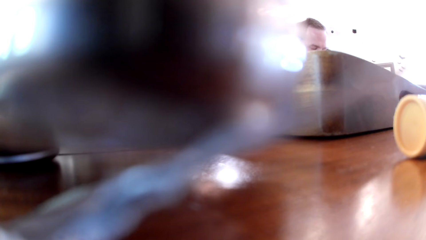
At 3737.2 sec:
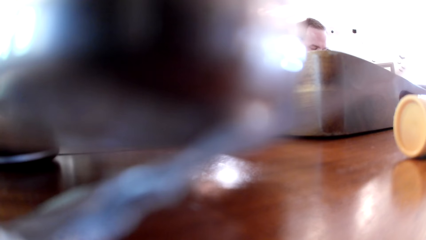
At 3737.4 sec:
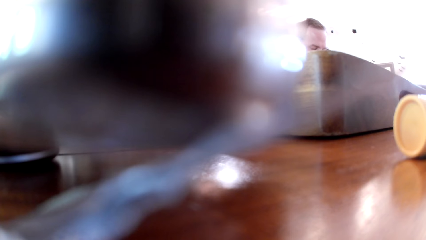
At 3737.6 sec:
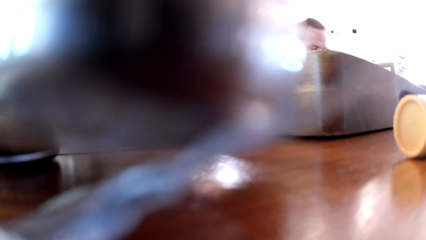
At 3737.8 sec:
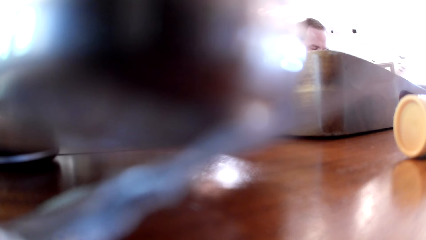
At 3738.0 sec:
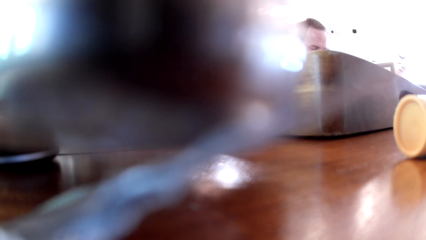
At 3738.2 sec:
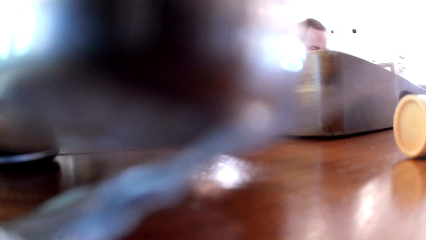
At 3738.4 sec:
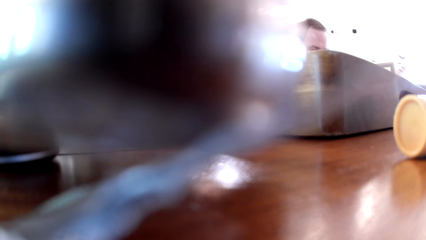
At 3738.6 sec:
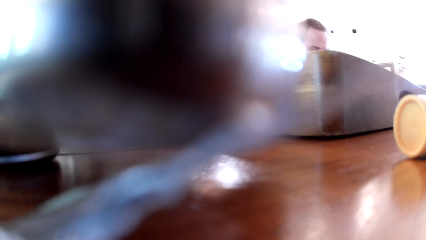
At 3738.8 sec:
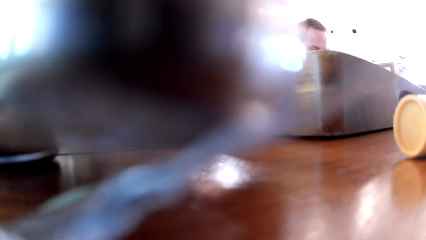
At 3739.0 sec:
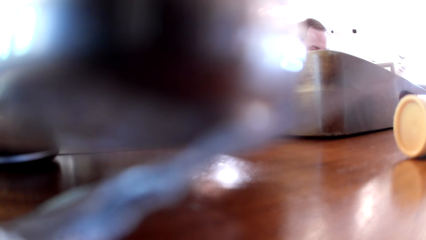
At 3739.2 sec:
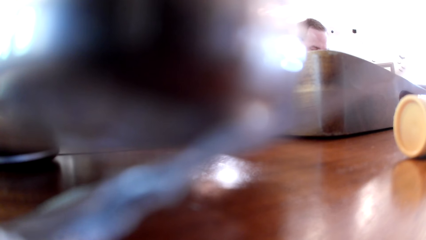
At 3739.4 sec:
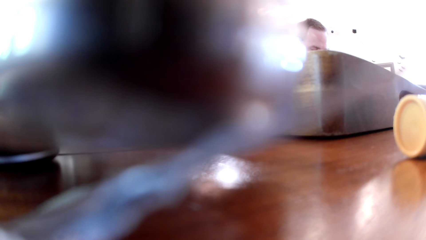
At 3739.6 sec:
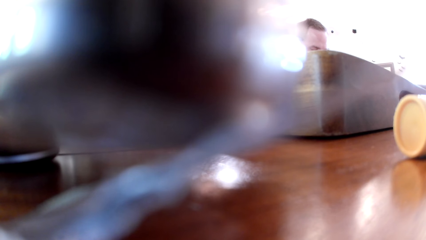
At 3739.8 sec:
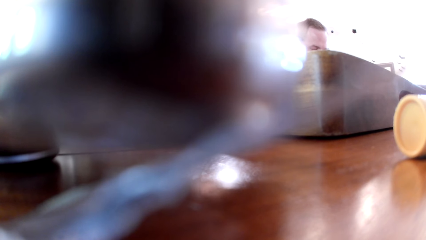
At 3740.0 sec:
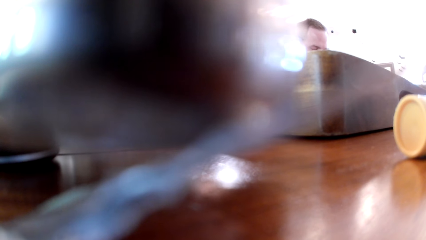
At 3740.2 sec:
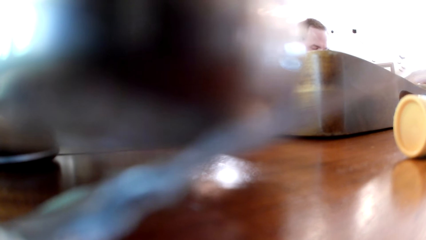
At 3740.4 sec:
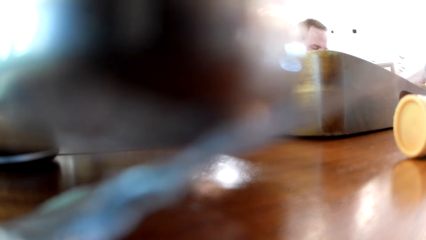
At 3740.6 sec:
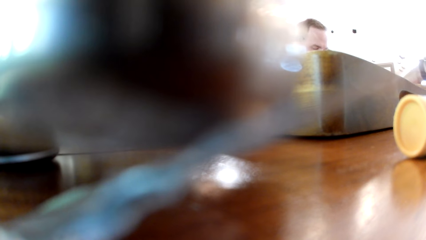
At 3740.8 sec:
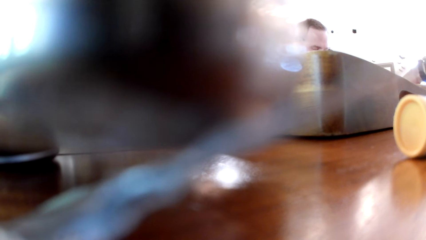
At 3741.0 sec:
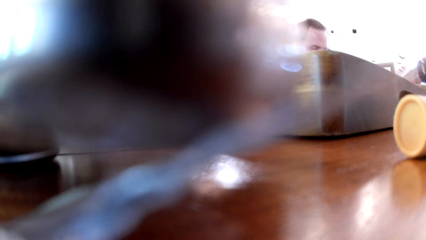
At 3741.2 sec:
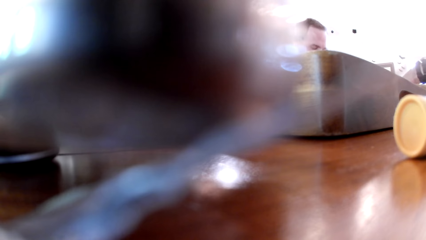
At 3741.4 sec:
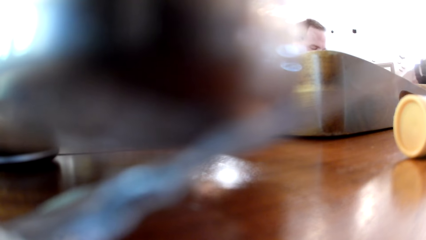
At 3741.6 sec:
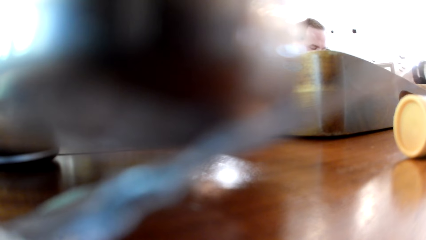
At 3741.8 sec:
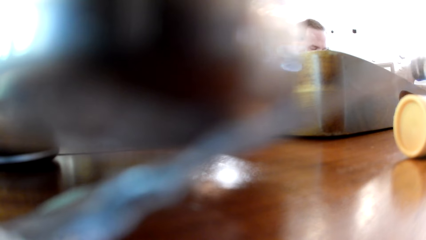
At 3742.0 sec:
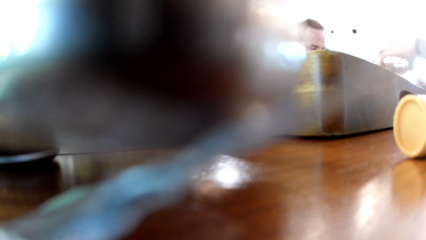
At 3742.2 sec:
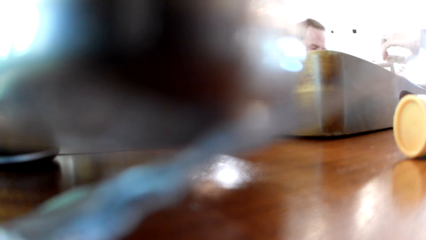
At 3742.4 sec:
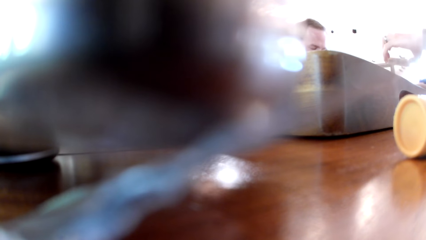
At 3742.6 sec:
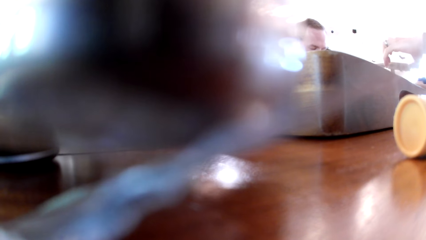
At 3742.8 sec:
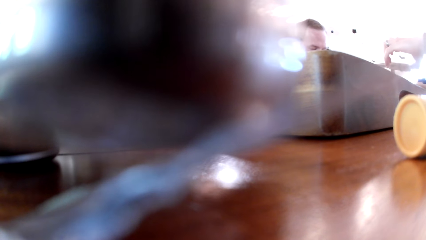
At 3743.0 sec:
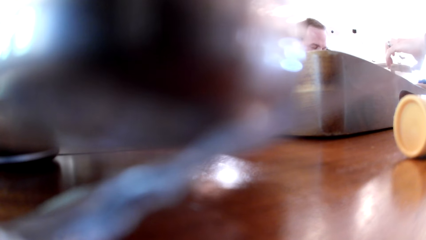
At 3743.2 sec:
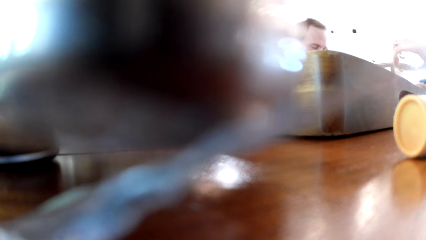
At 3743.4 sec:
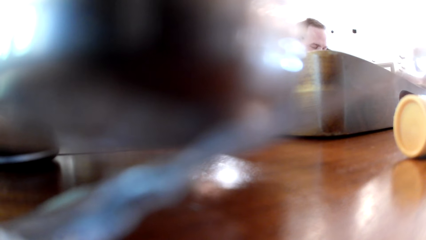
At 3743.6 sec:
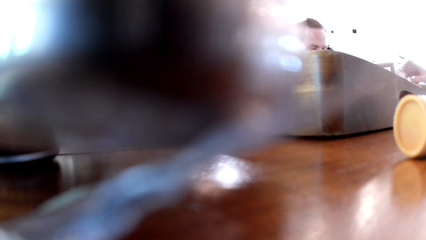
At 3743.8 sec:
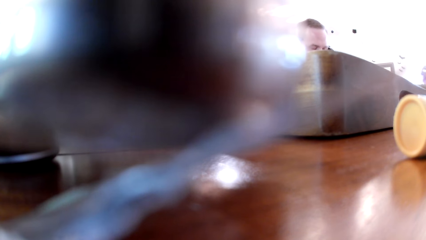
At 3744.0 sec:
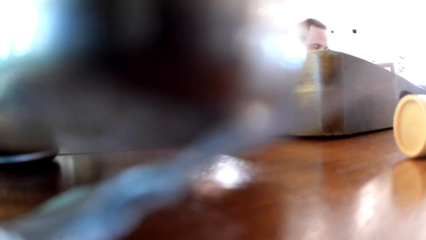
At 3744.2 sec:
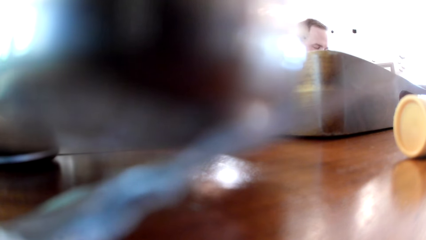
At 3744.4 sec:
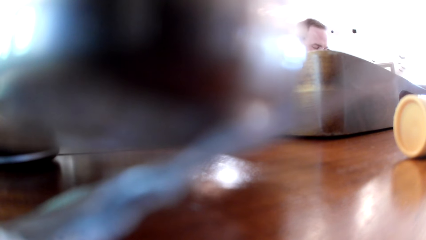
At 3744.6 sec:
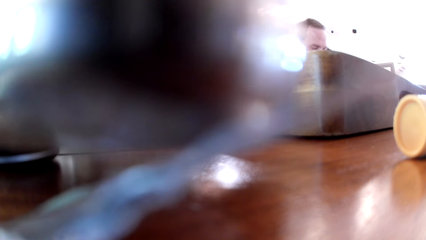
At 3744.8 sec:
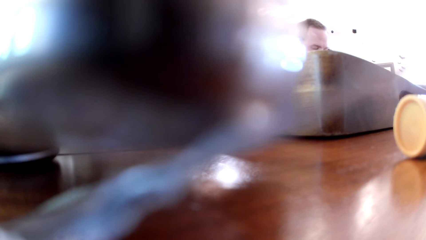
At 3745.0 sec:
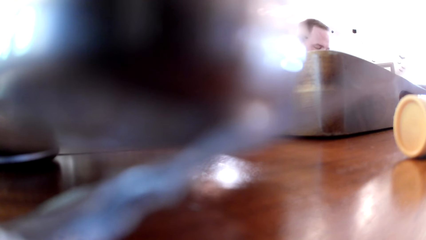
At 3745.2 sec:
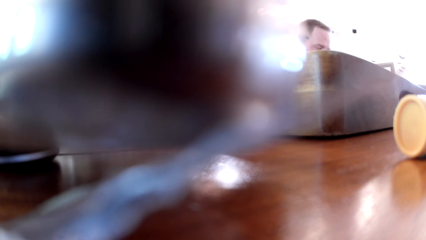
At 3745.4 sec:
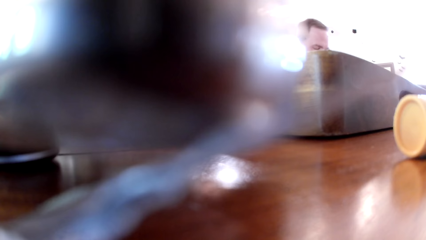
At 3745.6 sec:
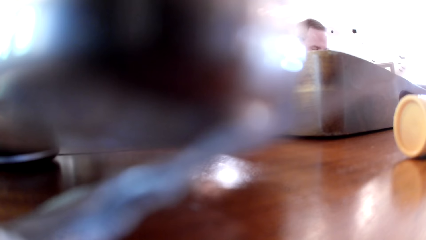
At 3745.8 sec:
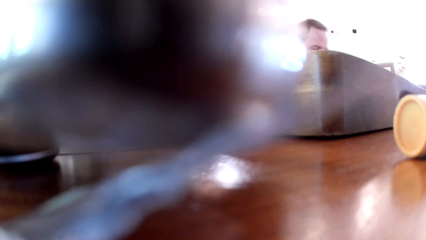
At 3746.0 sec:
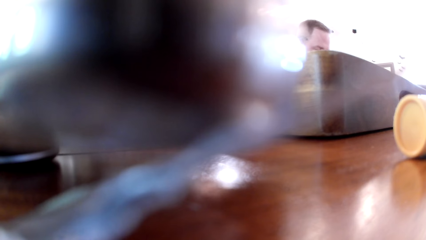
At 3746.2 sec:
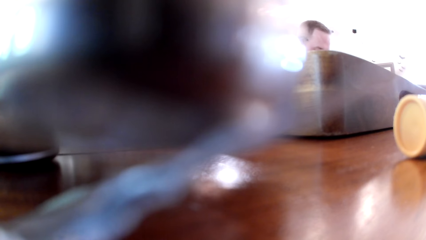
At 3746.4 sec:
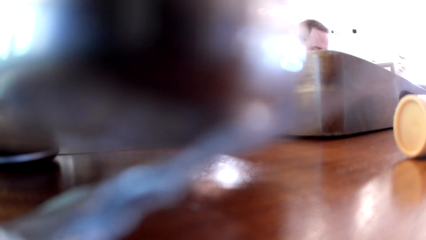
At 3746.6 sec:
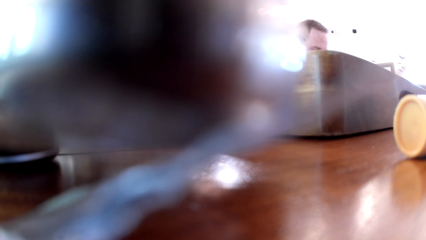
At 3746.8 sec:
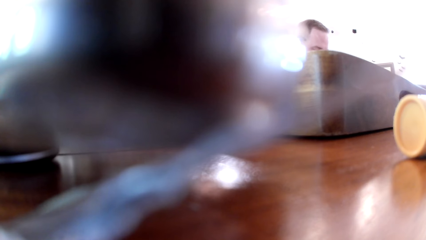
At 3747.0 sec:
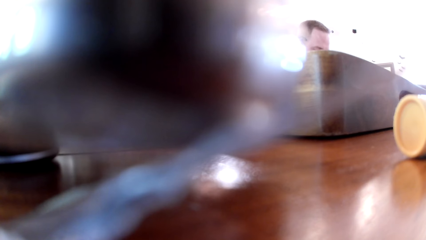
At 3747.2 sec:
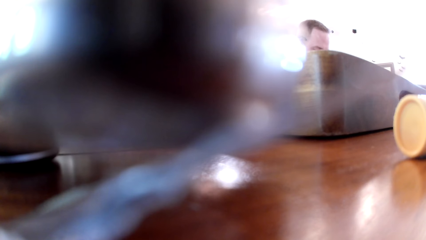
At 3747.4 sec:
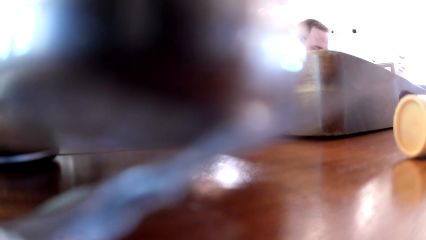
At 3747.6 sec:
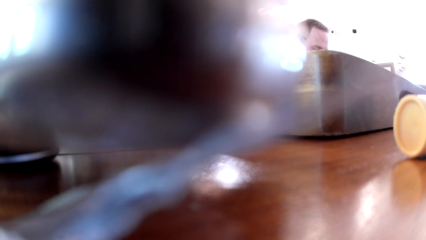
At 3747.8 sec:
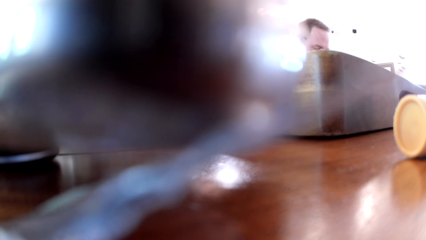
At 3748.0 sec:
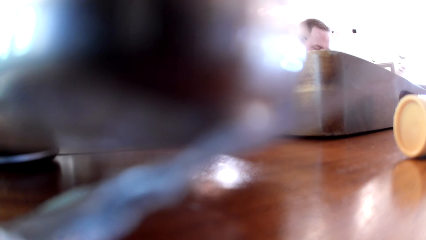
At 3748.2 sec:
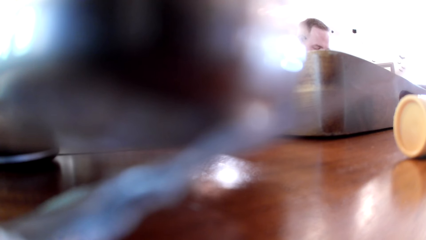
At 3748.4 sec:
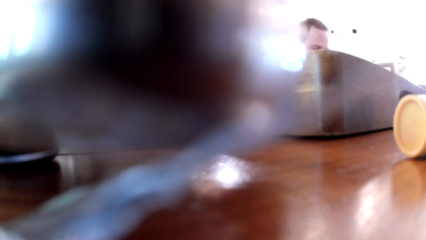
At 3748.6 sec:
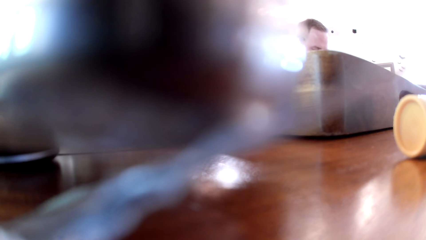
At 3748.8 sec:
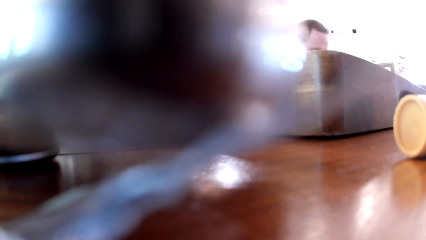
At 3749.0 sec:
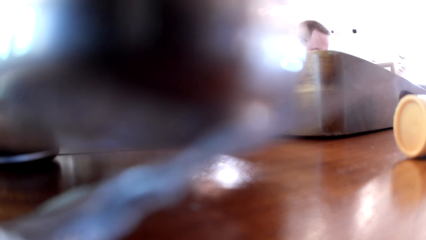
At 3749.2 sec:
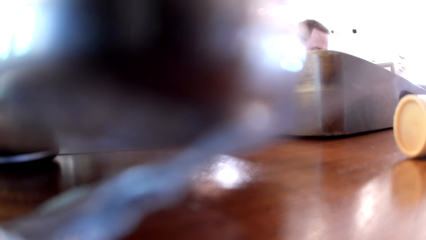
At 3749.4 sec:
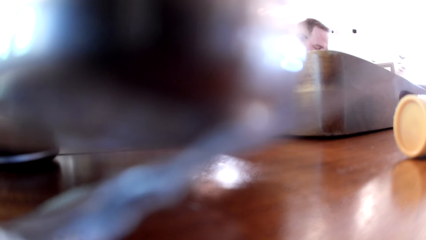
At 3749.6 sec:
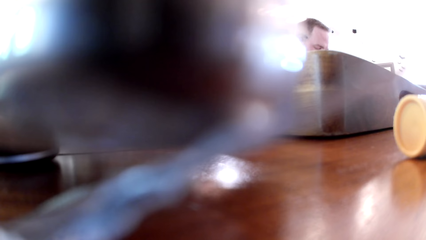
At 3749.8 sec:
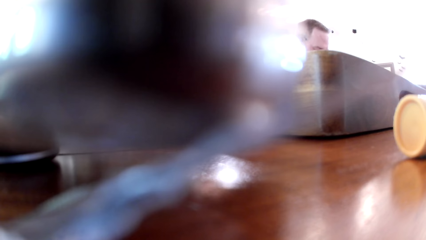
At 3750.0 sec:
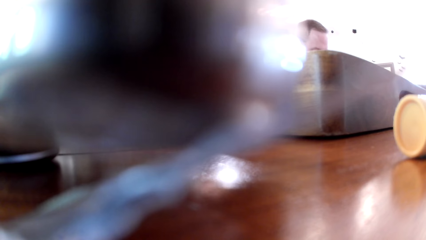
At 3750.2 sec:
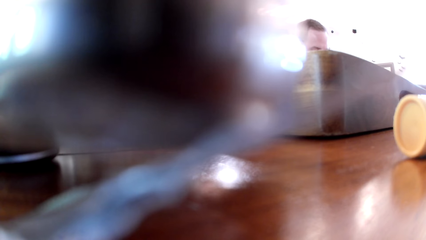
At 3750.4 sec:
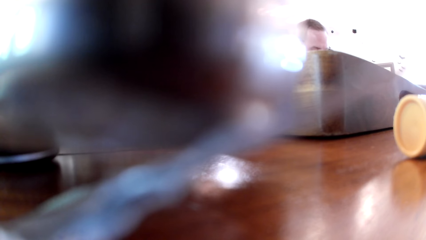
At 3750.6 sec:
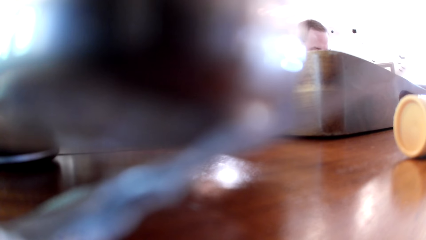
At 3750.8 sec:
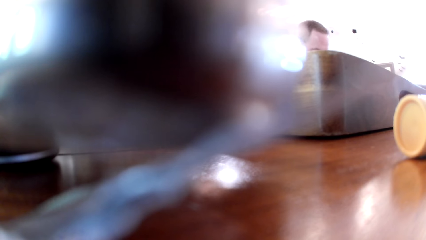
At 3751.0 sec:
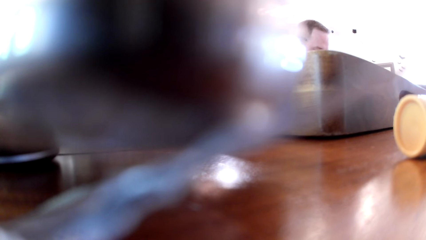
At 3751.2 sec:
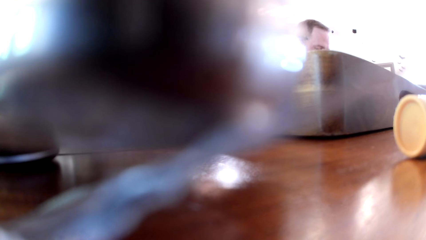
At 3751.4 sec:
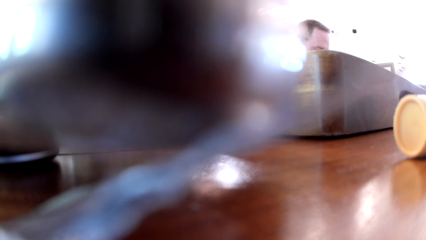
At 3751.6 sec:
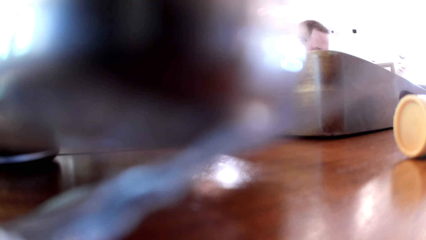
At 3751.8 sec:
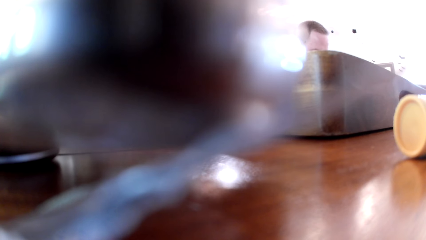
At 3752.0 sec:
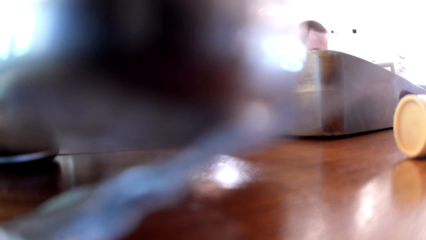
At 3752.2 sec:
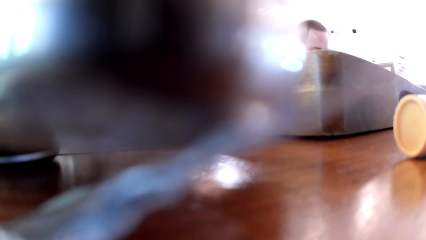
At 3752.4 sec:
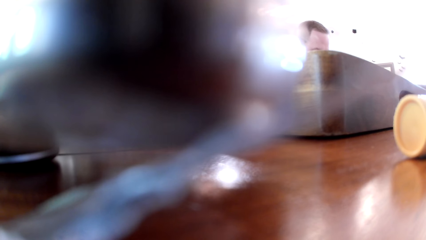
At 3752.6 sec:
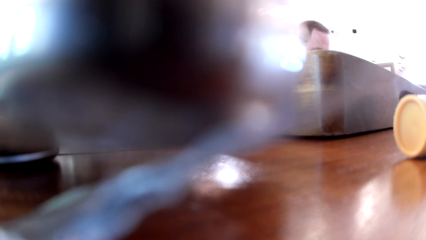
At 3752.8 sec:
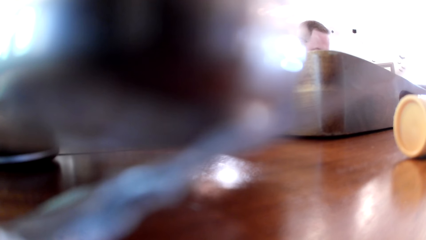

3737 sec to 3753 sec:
The camera wearer picks something with the right hand.
